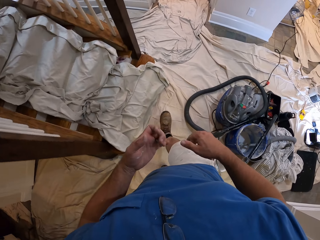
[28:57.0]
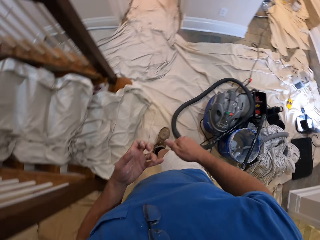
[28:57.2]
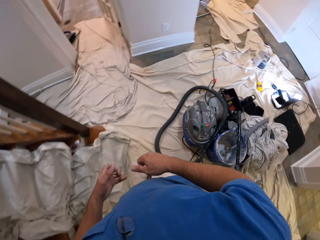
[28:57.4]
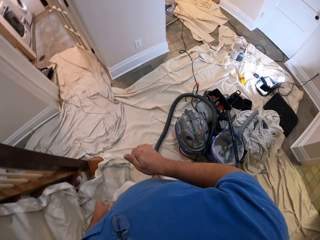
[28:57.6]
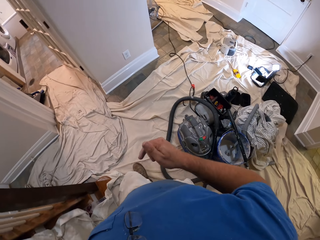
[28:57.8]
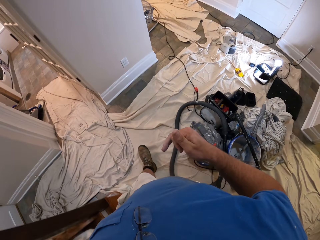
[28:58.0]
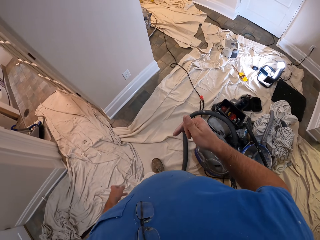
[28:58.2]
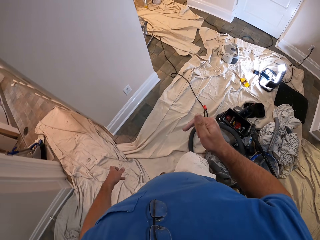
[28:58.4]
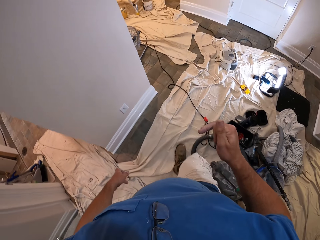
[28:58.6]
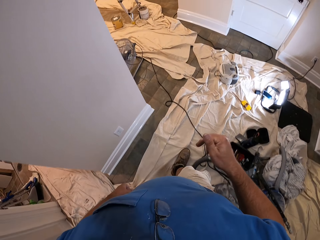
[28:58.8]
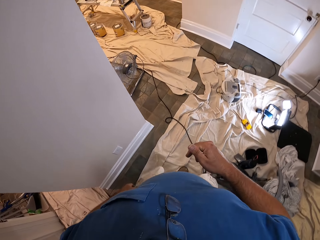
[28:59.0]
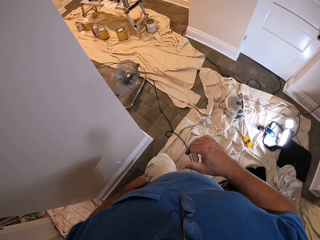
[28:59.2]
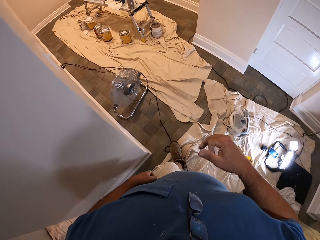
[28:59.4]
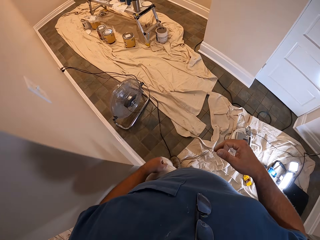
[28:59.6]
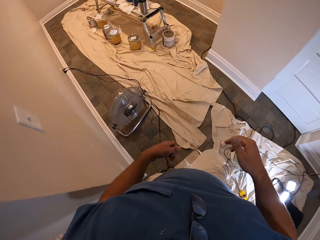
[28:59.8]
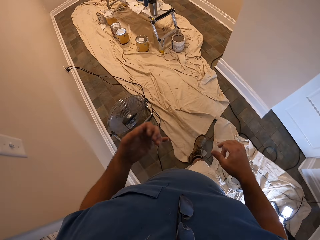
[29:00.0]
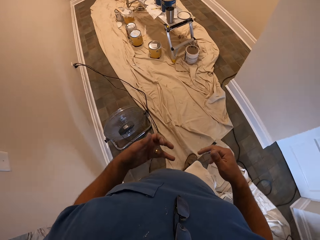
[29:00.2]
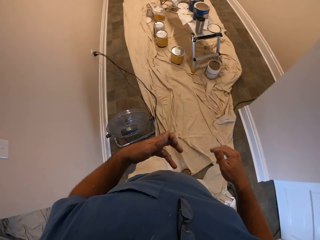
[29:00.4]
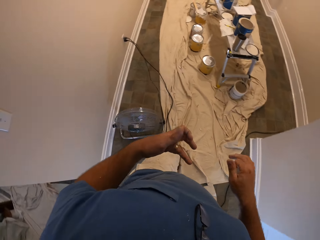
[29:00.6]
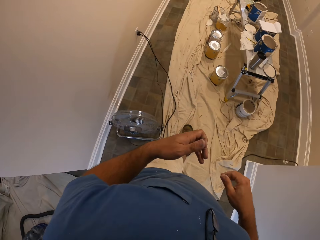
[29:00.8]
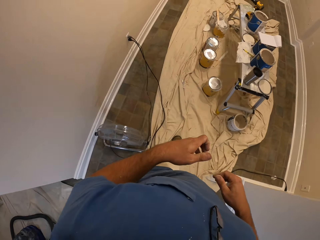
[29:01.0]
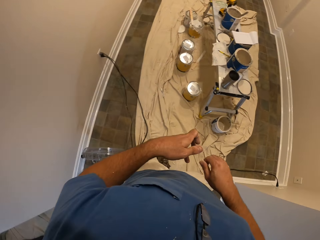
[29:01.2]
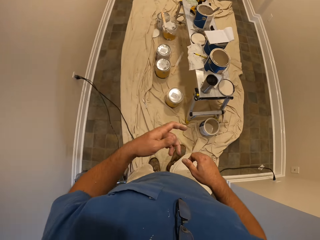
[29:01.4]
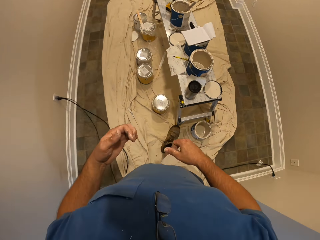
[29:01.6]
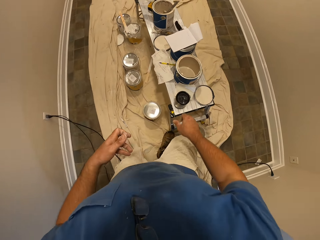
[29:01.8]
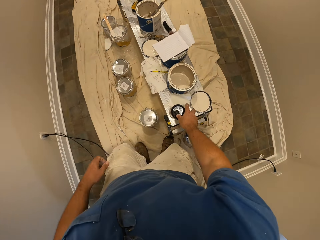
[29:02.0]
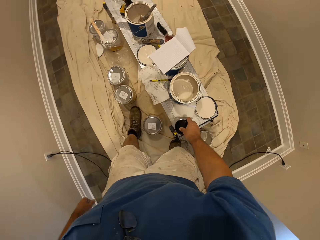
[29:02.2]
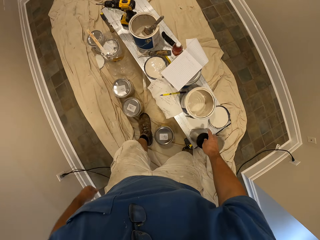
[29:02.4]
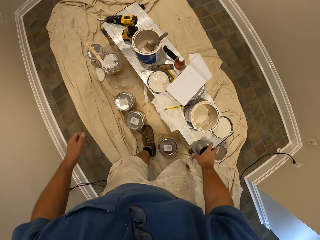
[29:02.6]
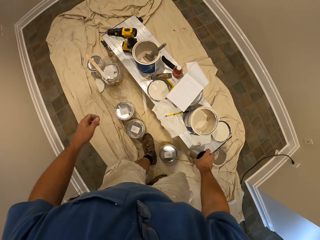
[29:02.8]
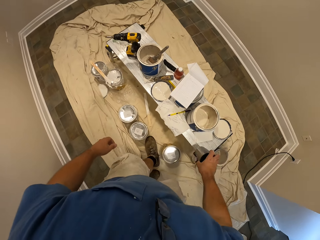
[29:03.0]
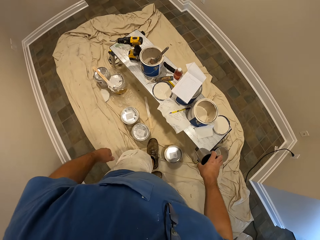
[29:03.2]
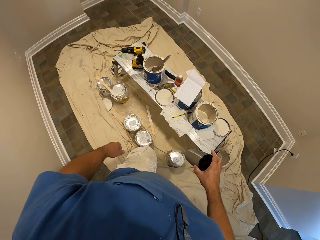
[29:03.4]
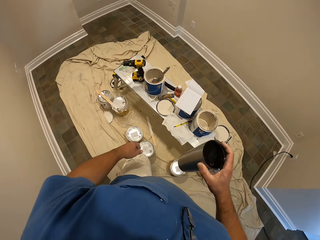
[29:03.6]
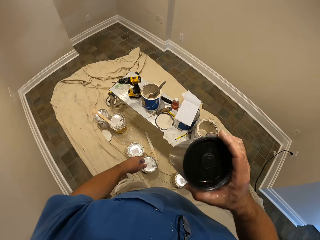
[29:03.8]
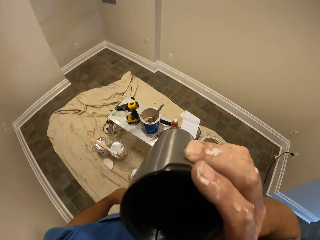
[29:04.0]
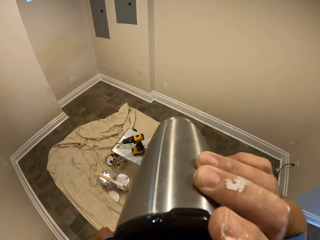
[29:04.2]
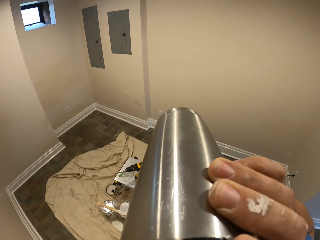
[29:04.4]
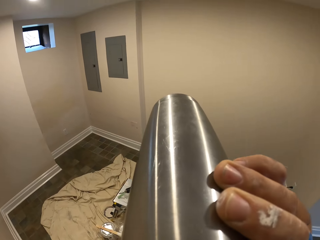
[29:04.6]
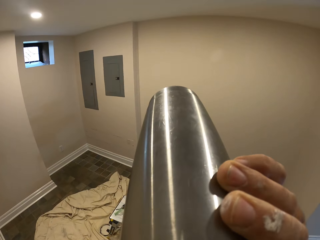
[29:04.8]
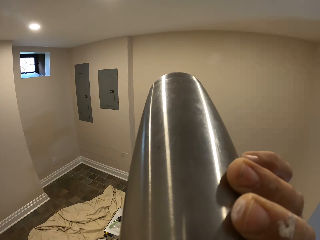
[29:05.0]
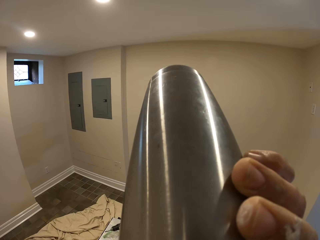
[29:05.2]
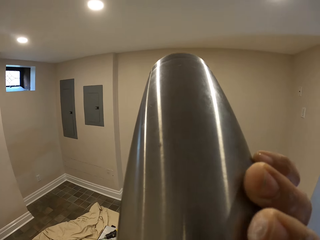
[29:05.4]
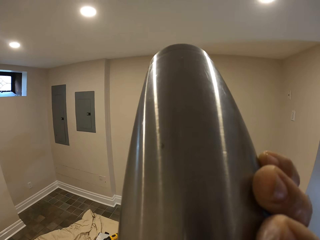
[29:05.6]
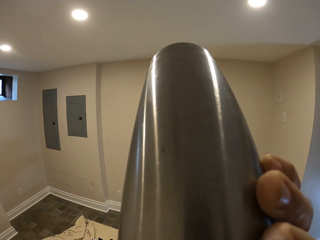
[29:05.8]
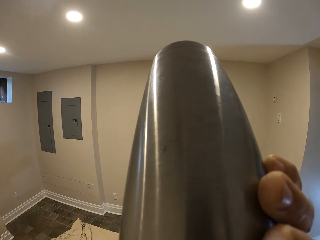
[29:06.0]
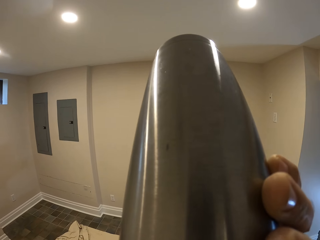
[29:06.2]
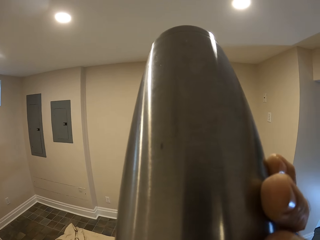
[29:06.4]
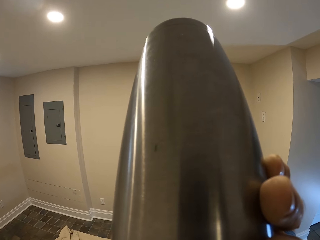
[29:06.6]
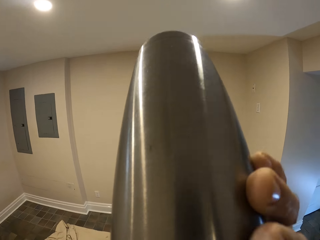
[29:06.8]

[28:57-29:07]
The camera wearer walks into a room. He walks towards the table. He picks up a cup or mug on the table. He shakes the cup. He moves the cup close to his mouth. He drinks from the mug.

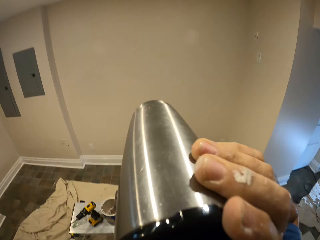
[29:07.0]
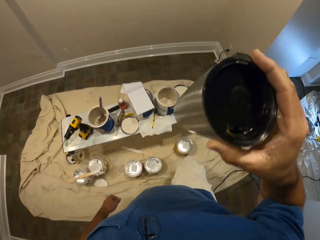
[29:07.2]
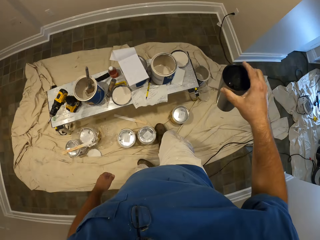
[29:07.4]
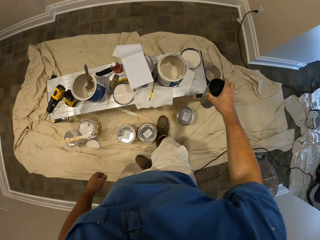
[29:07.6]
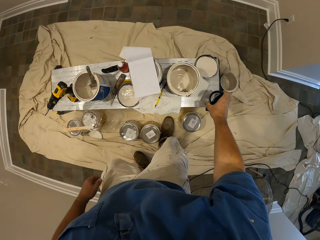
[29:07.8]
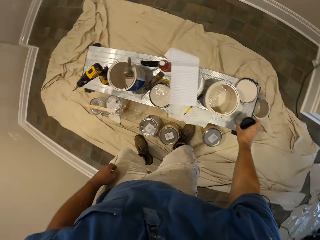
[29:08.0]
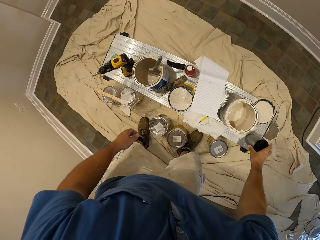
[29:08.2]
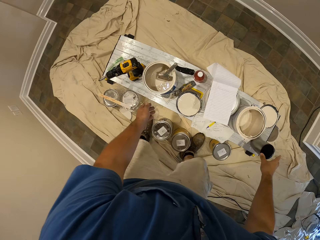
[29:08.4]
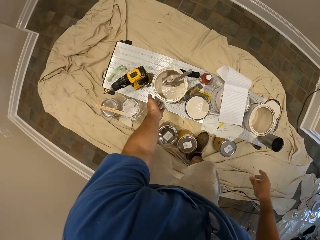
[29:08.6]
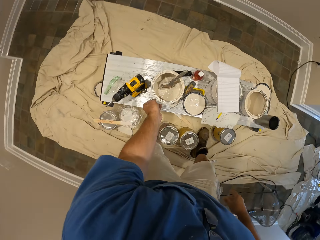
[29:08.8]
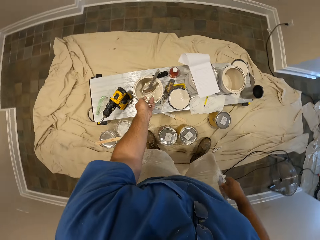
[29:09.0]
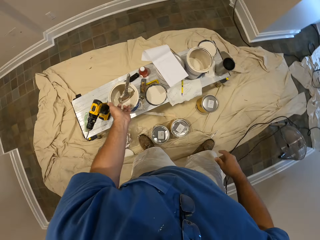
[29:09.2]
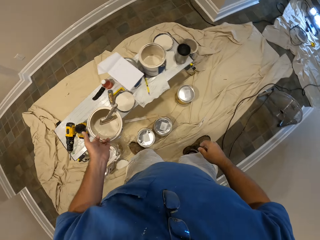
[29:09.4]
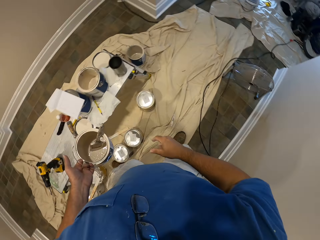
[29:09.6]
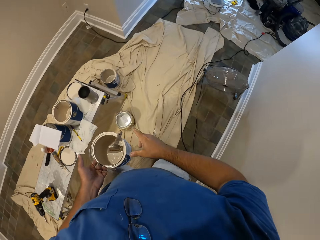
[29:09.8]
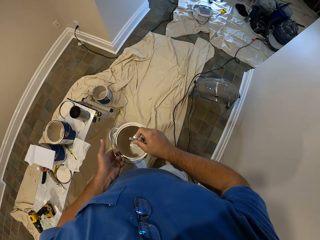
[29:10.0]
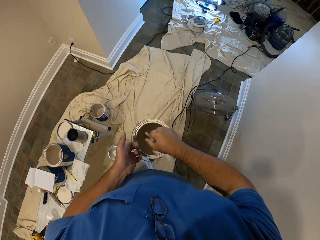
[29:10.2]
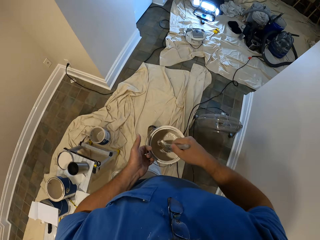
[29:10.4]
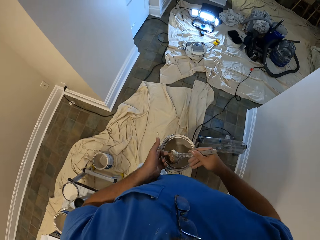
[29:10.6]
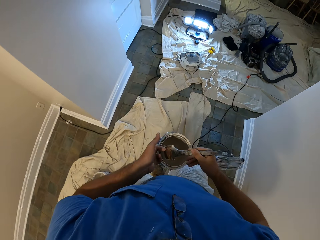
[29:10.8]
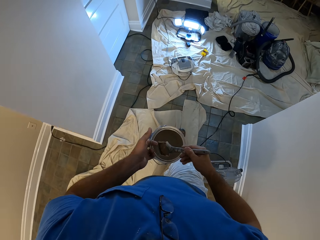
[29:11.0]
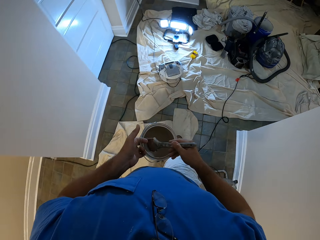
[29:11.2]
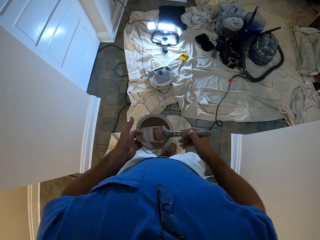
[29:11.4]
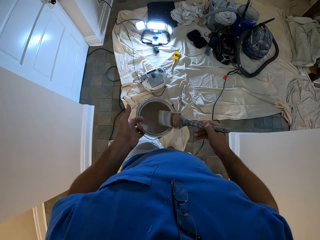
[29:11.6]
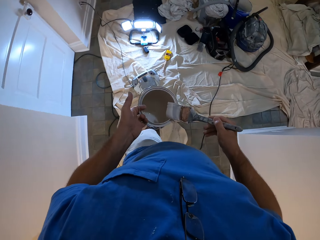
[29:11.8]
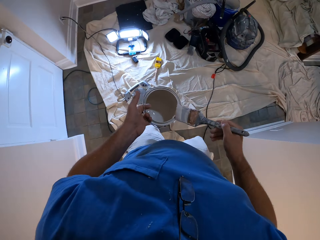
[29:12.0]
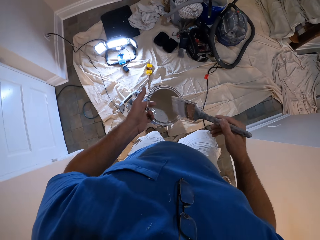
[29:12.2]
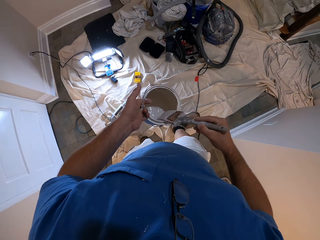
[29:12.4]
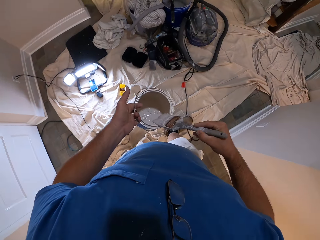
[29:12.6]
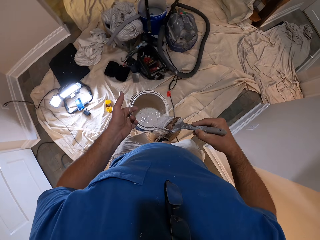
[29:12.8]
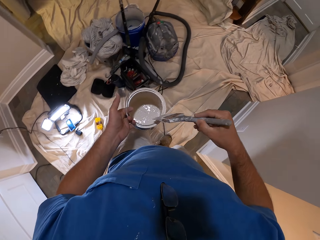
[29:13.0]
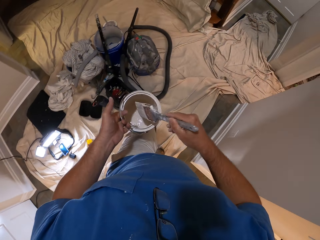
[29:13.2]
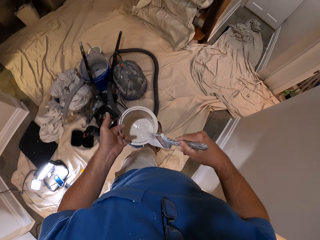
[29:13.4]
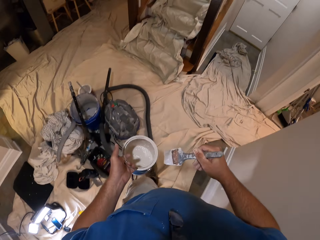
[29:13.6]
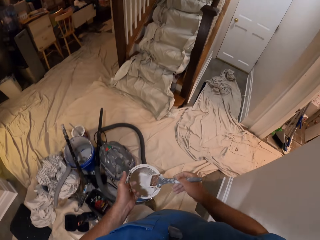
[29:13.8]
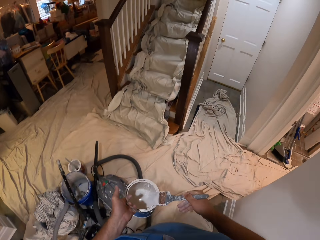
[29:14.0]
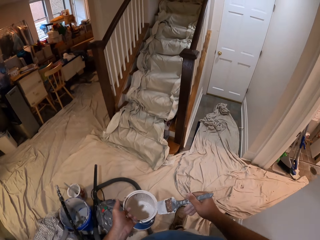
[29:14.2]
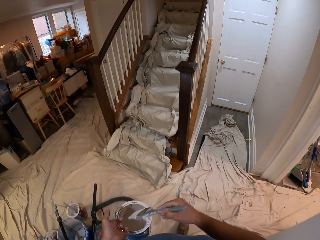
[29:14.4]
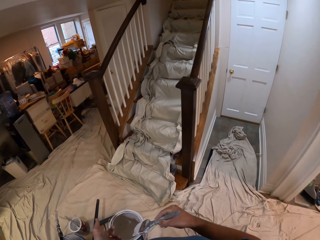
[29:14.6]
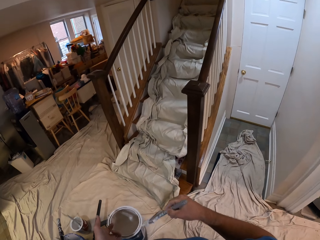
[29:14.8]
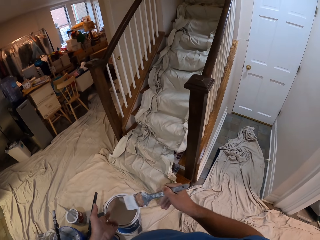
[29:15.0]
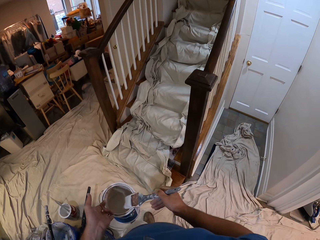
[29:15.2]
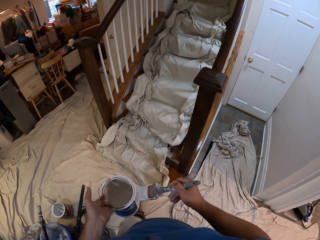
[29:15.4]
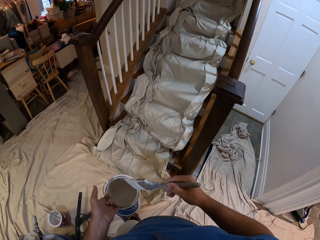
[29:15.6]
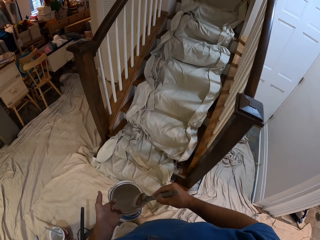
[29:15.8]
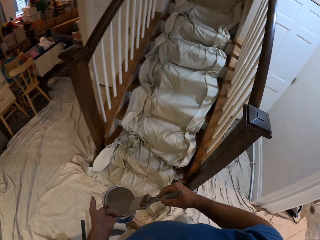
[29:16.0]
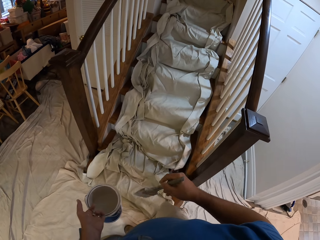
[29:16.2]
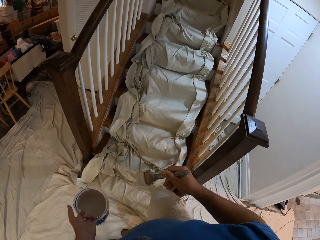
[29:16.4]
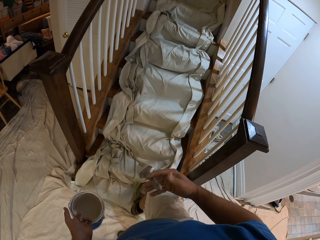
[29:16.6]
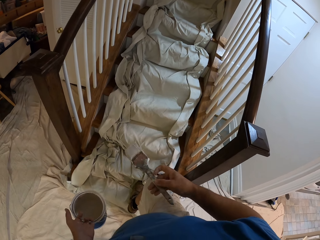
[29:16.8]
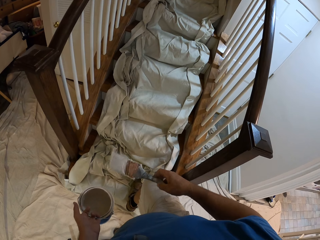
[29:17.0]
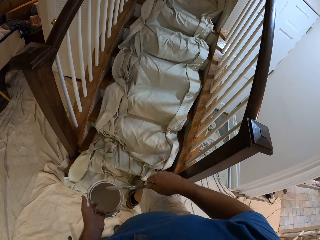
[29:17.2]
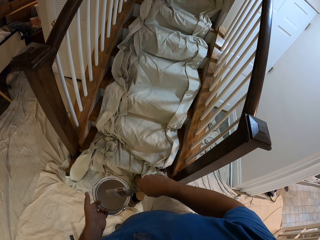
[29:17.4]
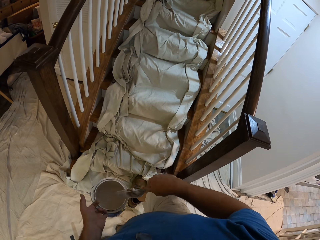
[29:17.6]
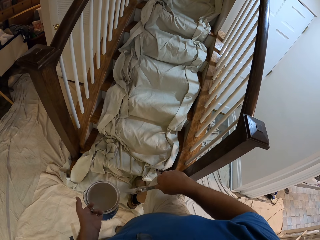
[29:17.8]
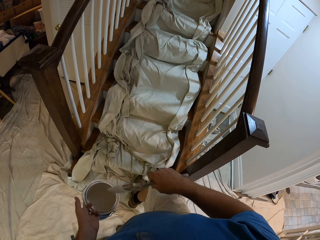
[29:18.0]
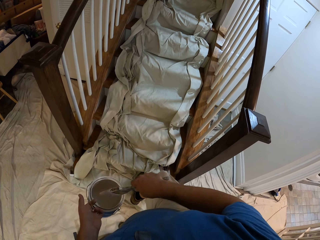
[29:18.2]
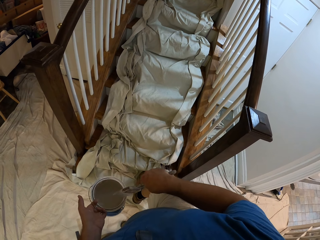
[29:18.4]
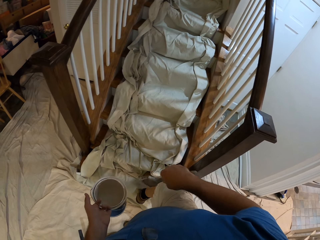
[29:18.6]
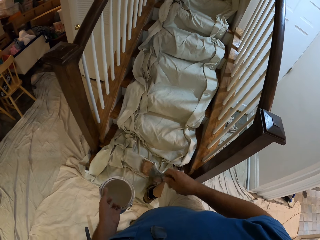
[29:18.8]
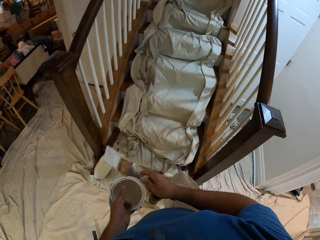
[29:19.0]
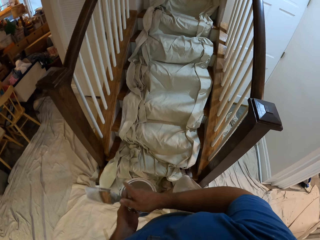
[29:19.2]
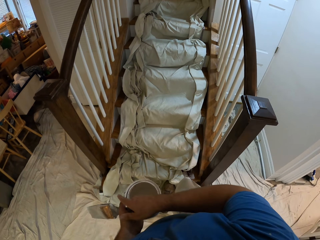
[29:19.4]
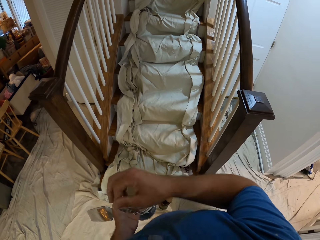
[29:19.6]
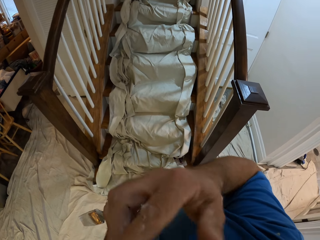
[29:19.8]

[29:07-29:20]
The camera wearer puts the mug on the table. They take the paint tin with the paint brush from the table. They dip the paint brush in the paint tin. They walk towards a staircase. They rub the brush on the edge of the paint tin.
